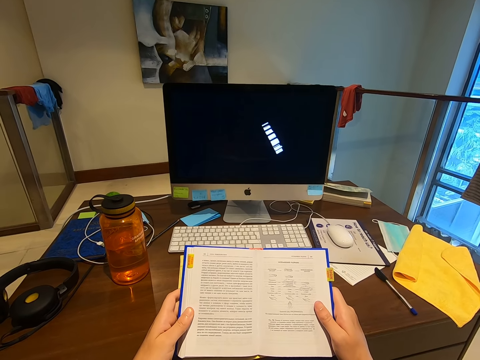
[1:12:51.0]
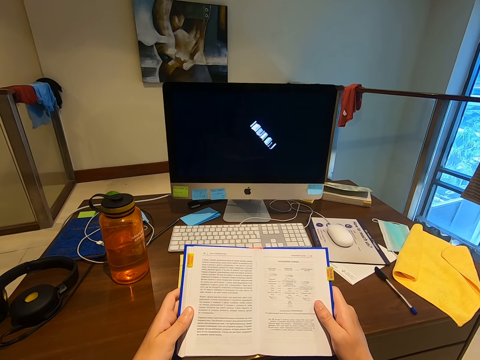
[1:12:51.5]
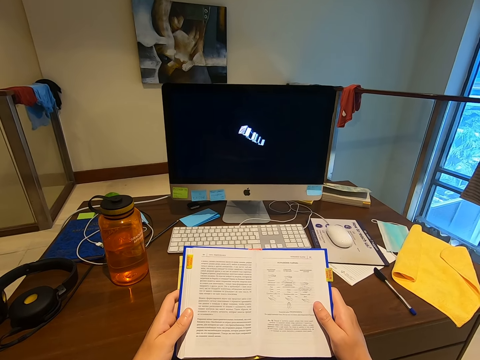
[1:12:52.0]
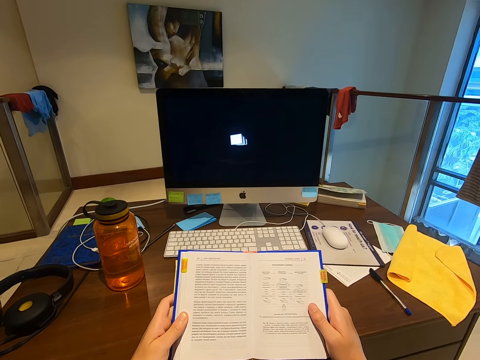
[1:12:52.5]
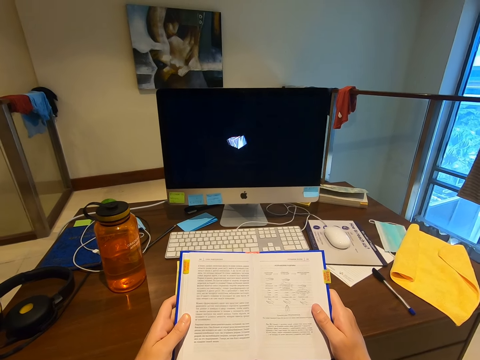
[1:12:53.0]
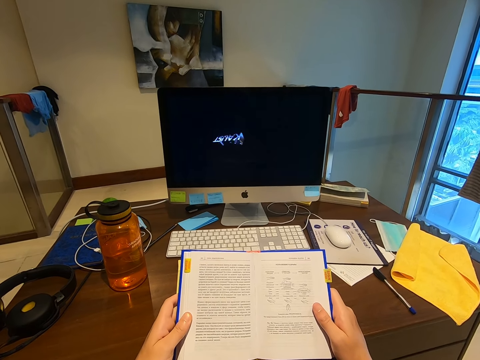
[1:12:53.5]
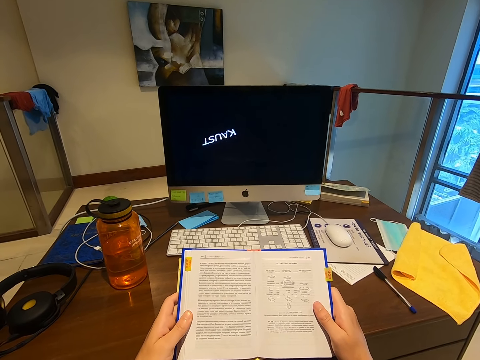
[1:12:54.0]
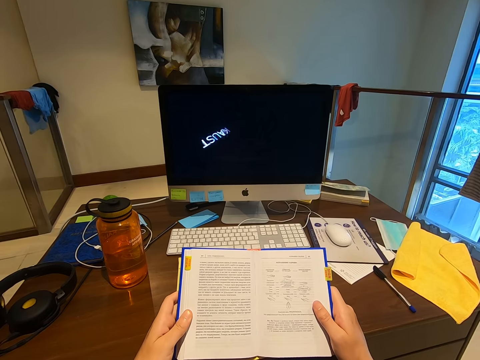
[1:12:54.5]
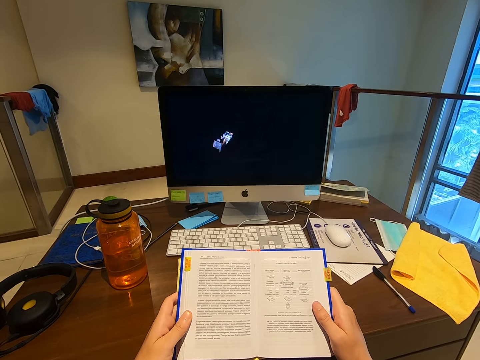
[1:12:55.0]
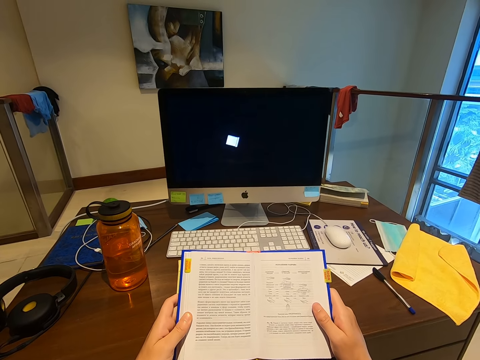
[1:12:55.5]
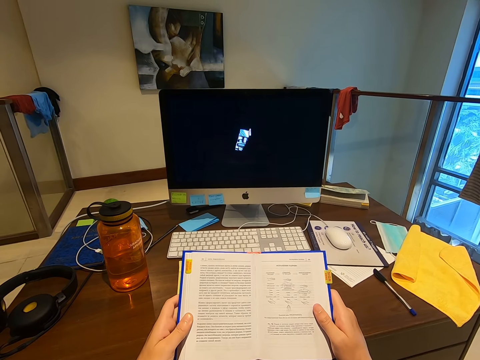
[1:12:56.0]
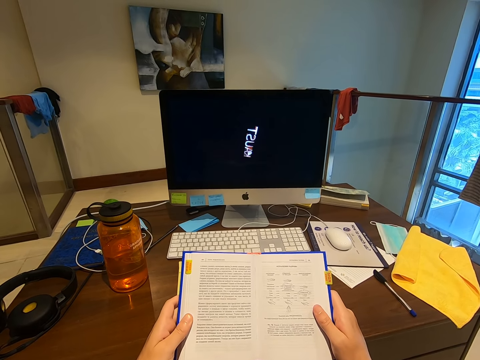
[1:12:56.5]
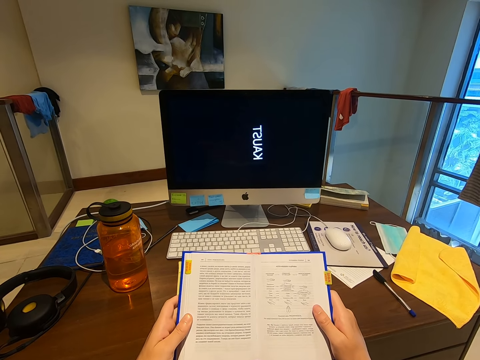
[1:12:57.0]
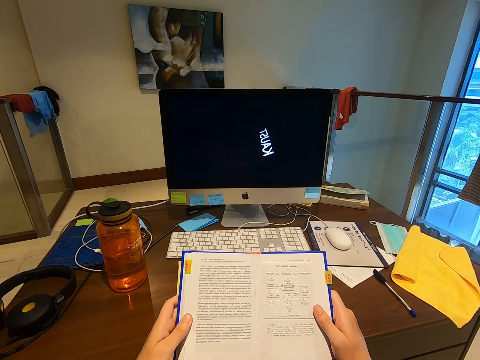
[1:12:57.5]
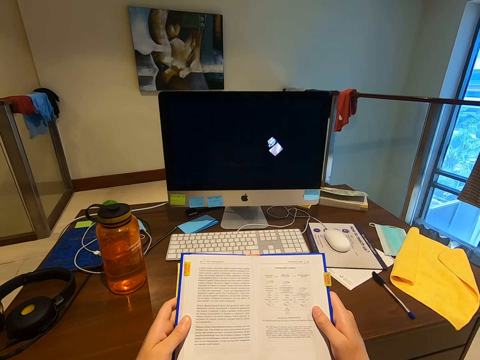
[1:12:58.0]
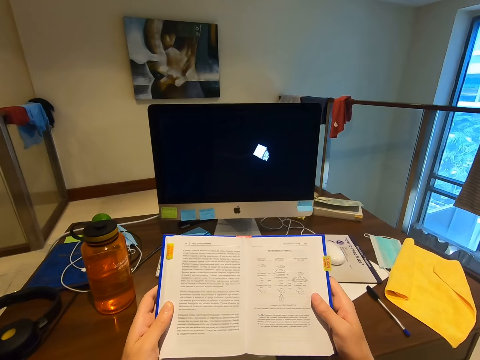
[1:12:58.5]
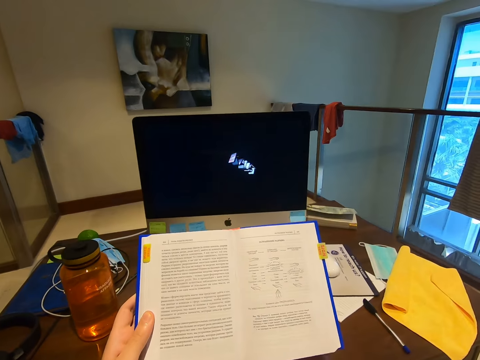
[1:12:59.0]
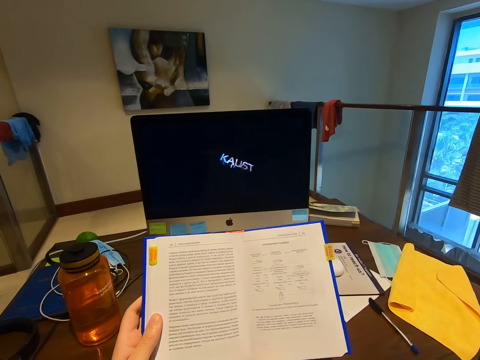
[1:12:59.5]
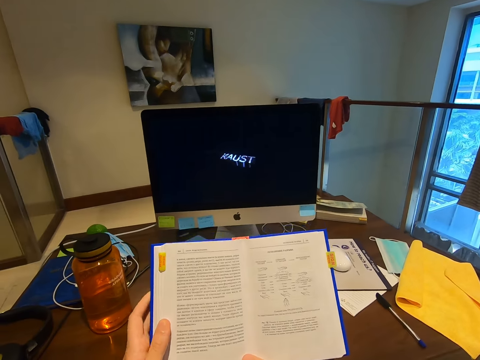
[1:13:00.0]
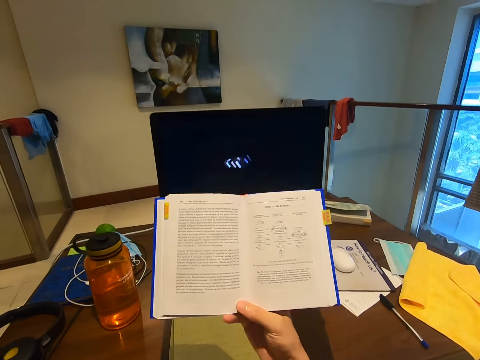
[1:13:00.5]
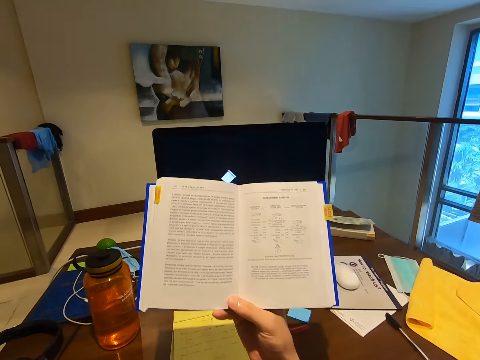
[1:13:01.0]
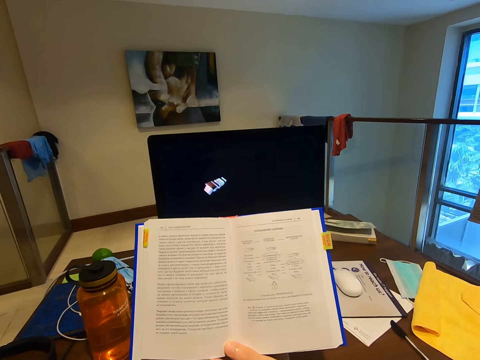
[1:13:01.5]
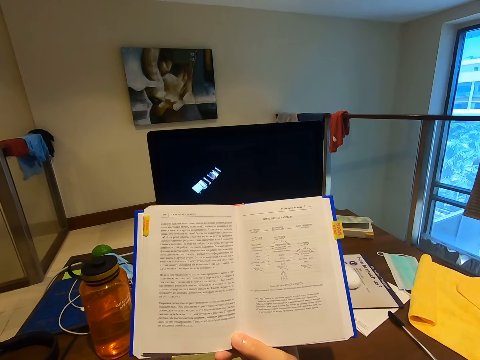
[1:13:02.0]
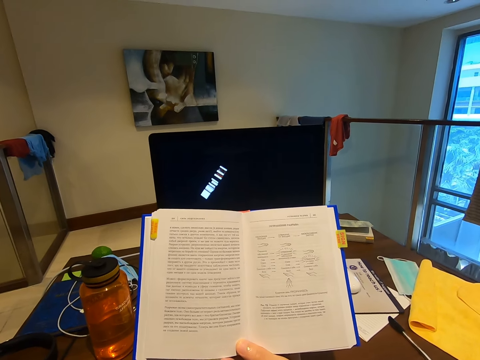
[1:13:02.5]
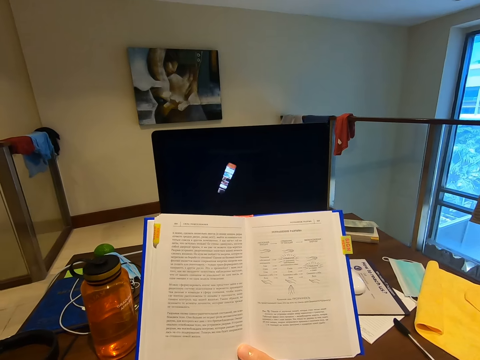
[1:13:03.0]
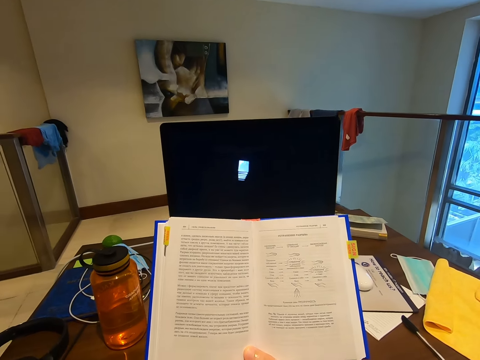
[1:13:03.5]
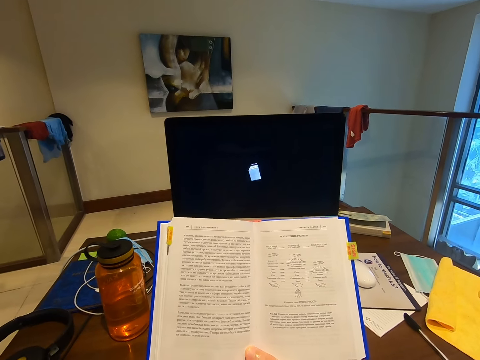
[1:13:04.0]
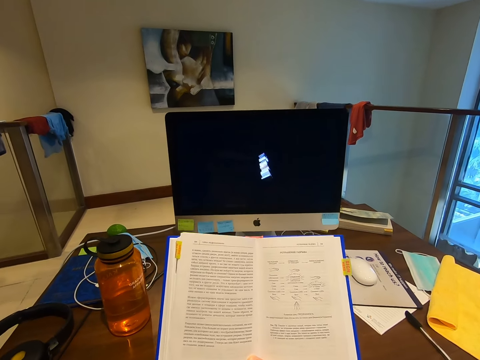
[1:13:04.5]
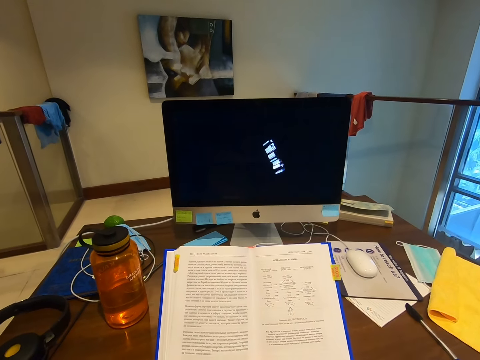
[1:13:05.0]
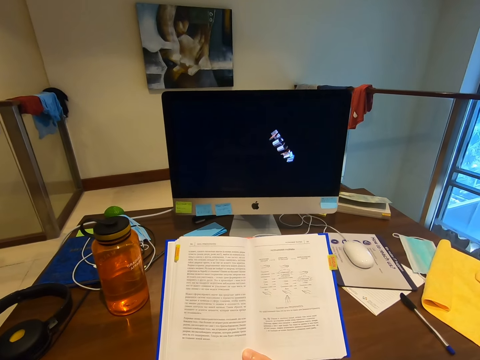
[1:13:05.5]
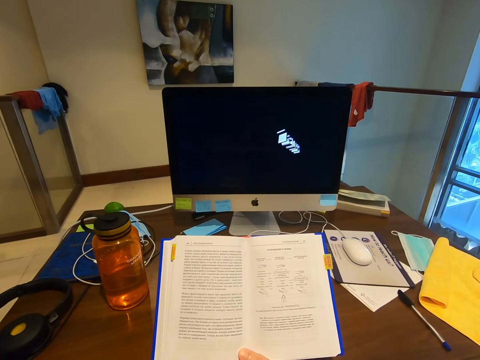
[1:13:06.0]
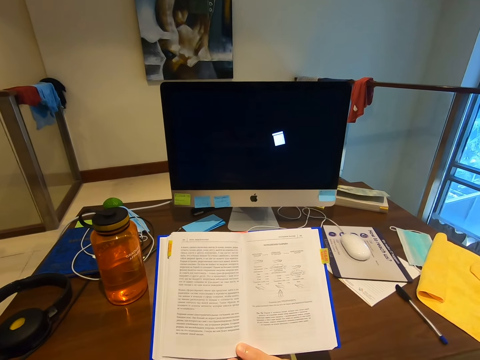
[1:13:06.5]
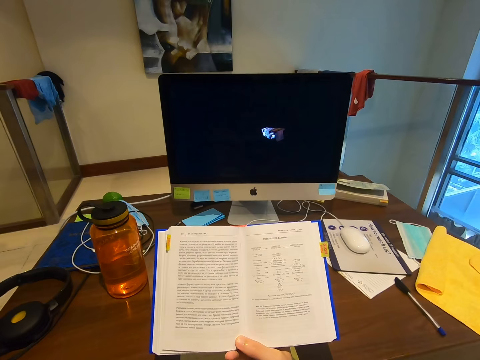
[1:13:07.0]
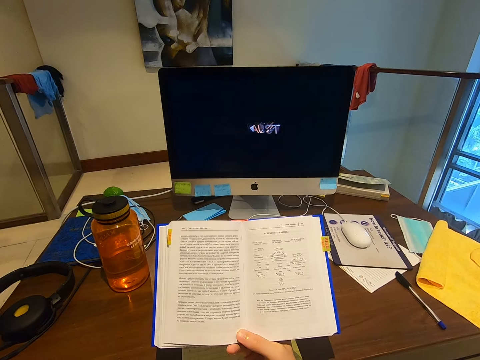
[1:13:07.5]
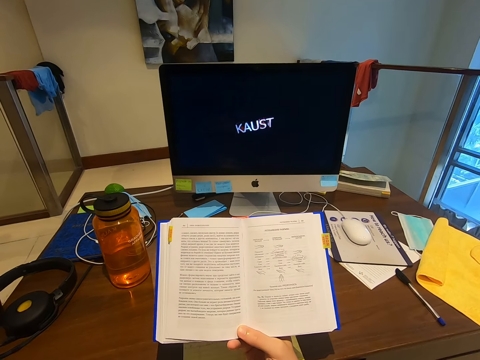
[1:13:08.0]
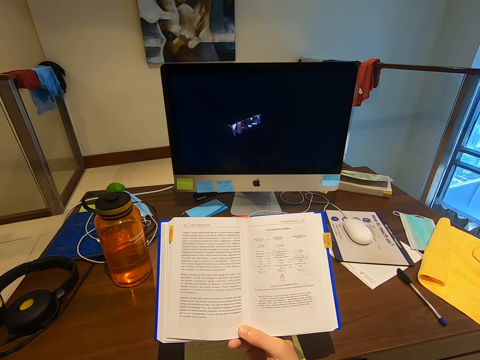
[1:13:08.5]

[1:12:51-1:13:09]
The camera wearer moves the book closer to his face. He holds the book with his left hand. He lowers the book slightly.
